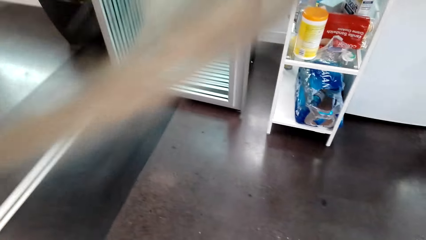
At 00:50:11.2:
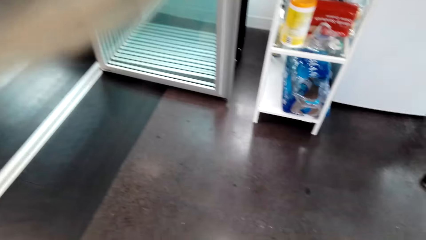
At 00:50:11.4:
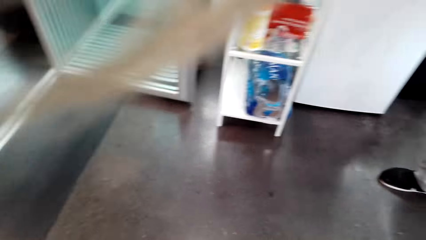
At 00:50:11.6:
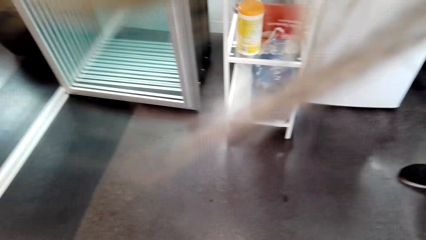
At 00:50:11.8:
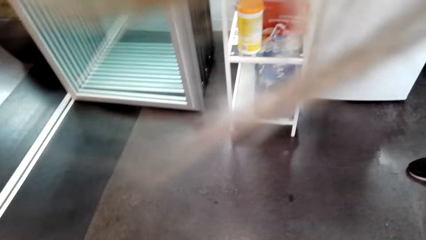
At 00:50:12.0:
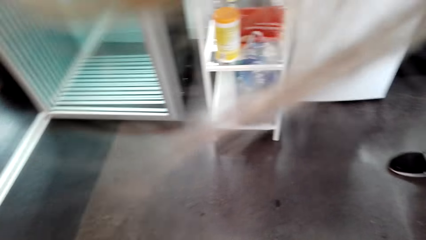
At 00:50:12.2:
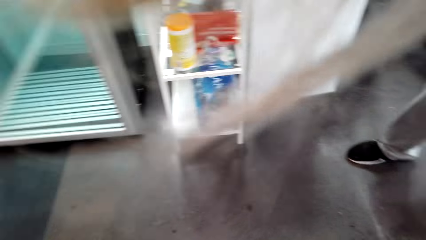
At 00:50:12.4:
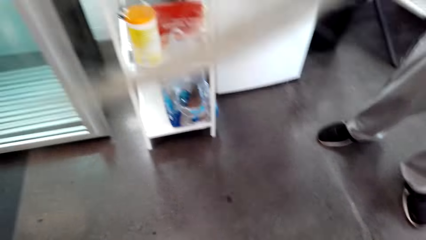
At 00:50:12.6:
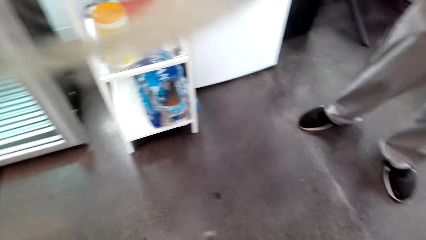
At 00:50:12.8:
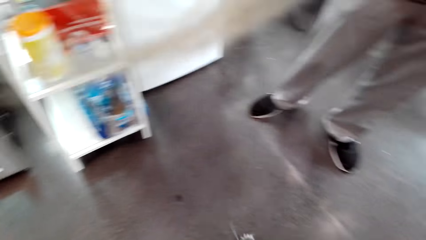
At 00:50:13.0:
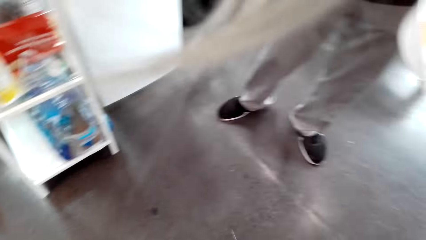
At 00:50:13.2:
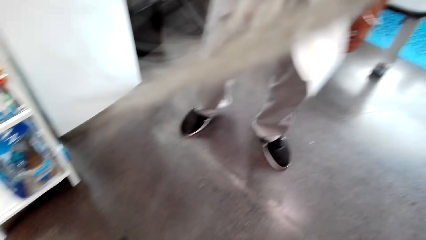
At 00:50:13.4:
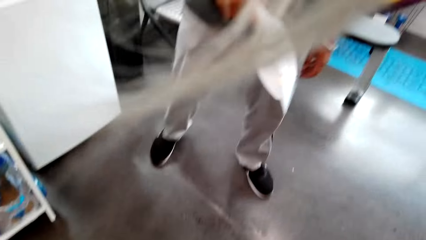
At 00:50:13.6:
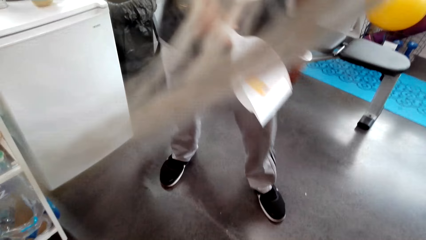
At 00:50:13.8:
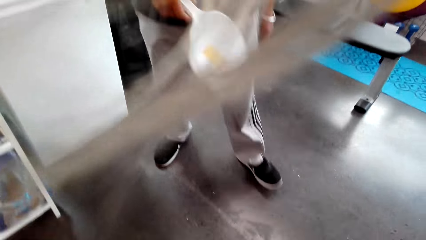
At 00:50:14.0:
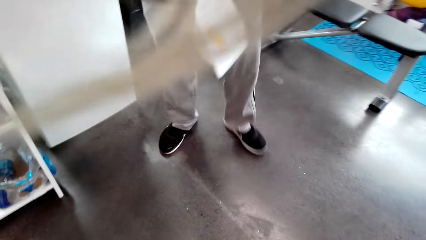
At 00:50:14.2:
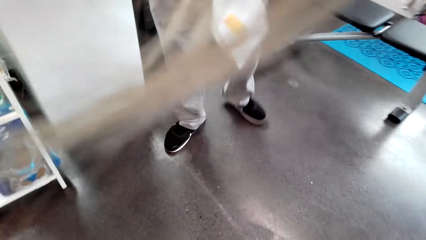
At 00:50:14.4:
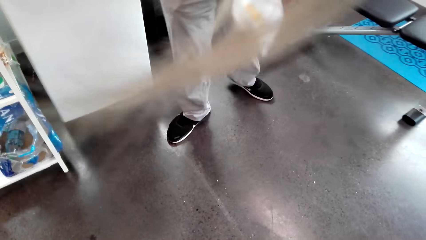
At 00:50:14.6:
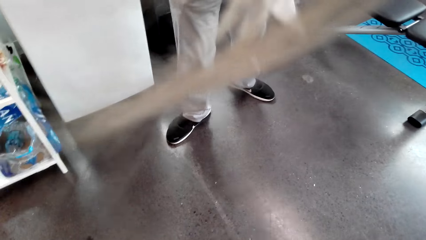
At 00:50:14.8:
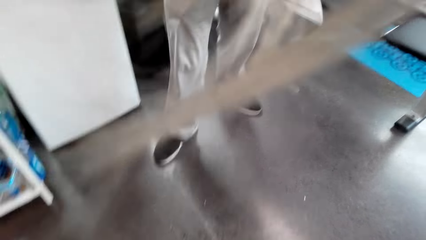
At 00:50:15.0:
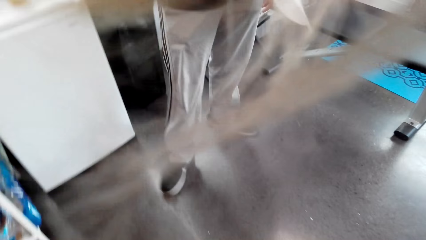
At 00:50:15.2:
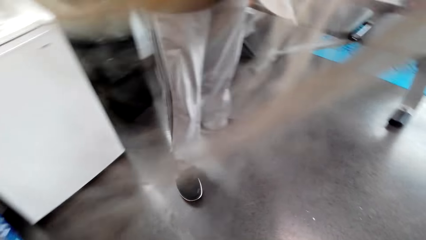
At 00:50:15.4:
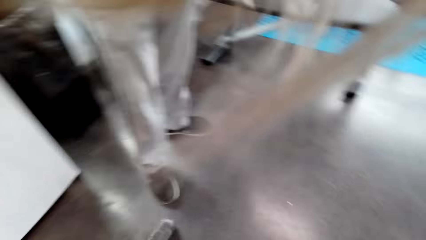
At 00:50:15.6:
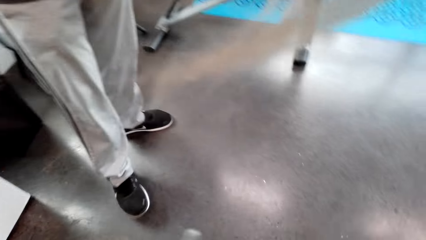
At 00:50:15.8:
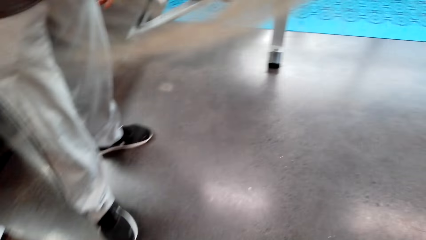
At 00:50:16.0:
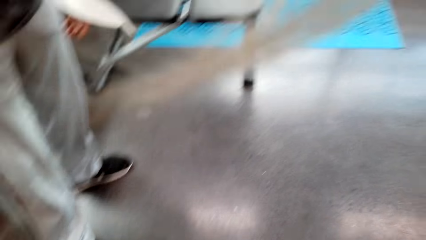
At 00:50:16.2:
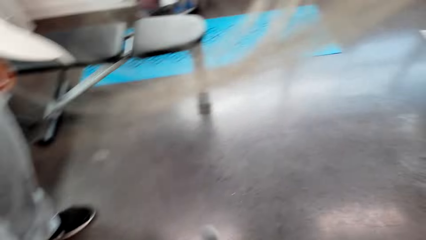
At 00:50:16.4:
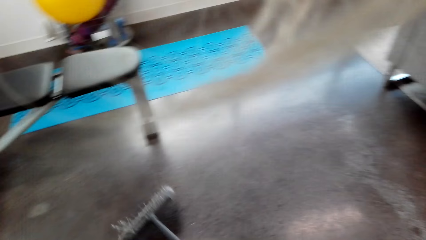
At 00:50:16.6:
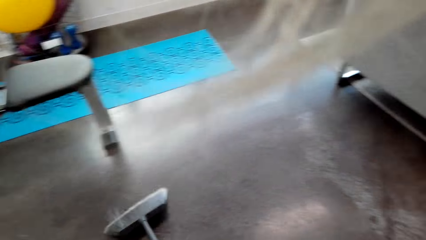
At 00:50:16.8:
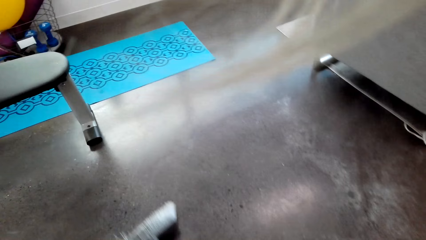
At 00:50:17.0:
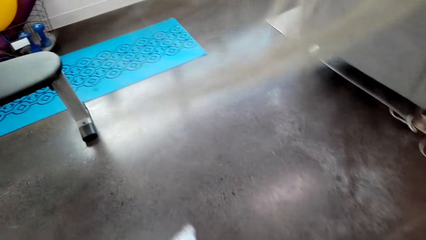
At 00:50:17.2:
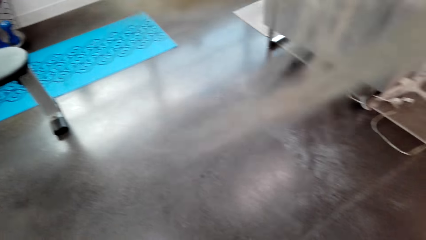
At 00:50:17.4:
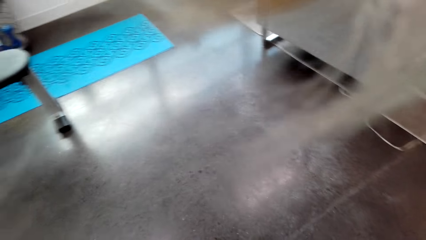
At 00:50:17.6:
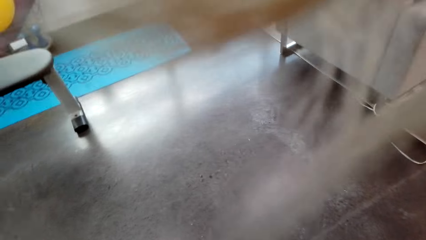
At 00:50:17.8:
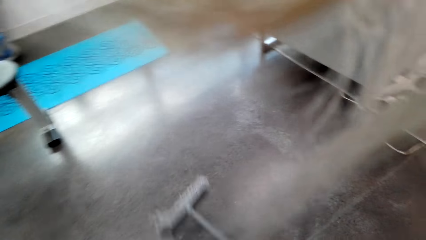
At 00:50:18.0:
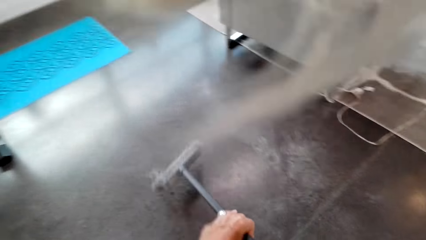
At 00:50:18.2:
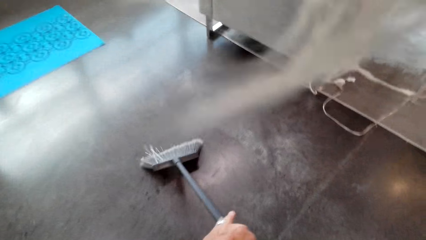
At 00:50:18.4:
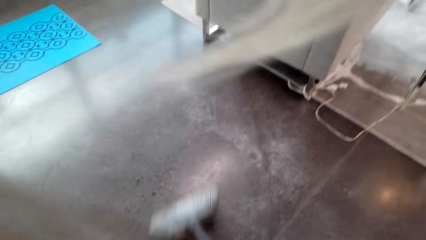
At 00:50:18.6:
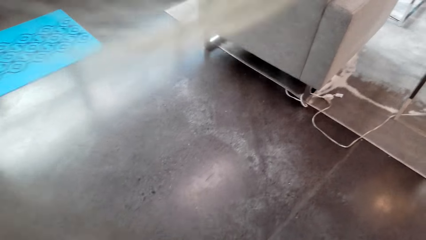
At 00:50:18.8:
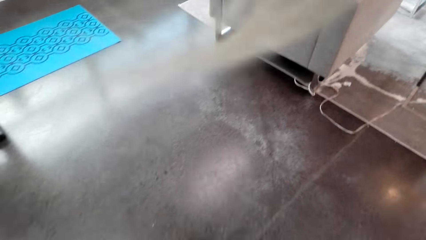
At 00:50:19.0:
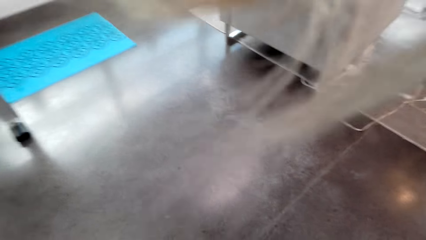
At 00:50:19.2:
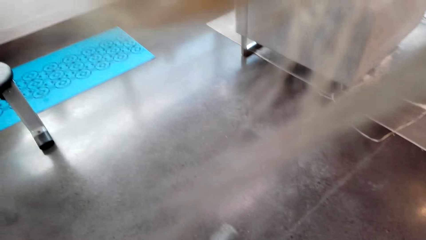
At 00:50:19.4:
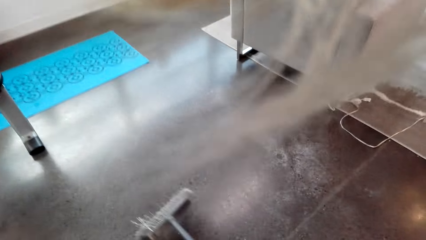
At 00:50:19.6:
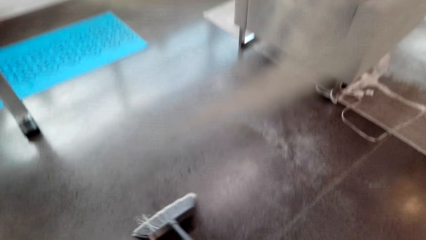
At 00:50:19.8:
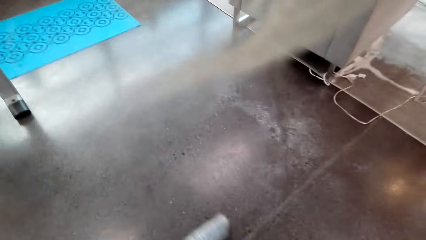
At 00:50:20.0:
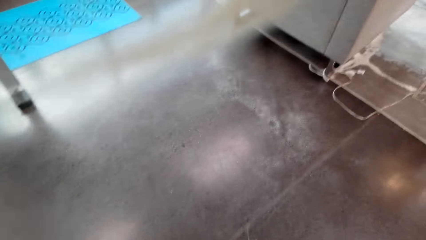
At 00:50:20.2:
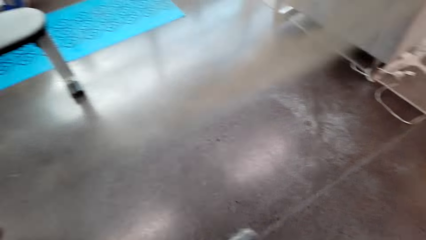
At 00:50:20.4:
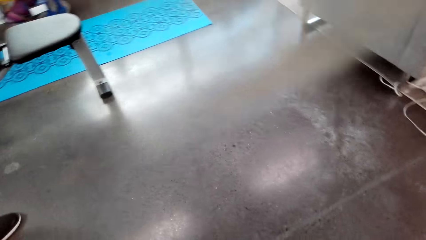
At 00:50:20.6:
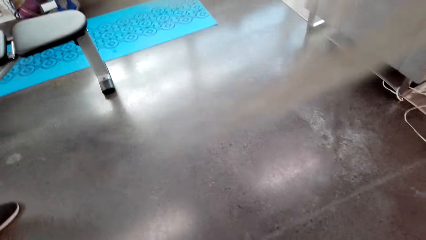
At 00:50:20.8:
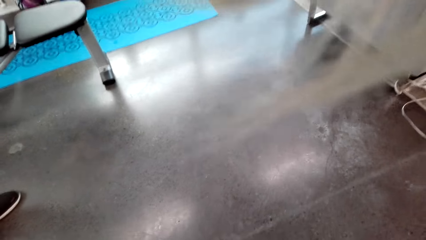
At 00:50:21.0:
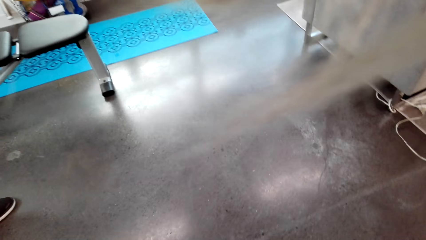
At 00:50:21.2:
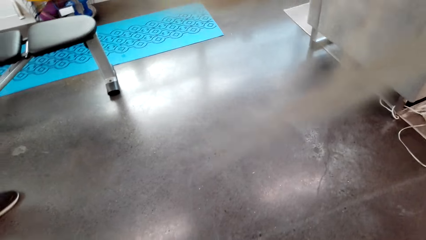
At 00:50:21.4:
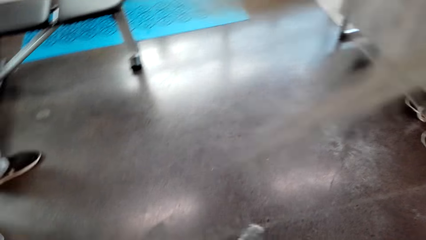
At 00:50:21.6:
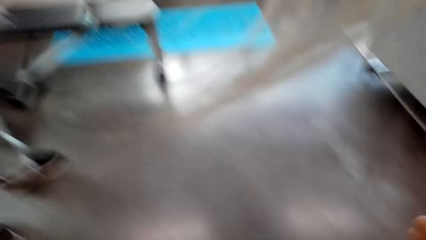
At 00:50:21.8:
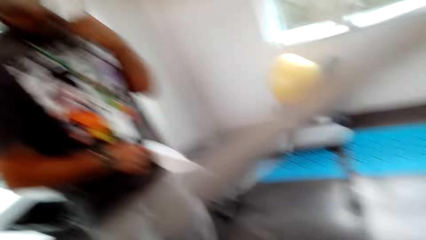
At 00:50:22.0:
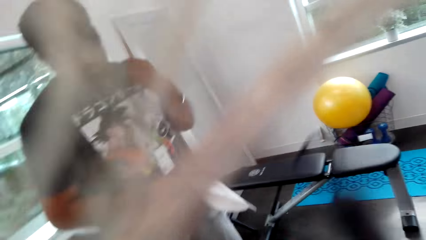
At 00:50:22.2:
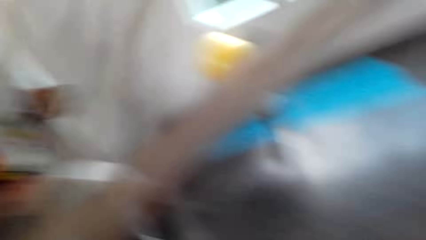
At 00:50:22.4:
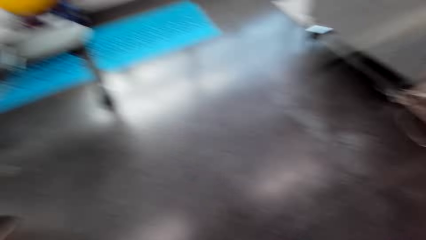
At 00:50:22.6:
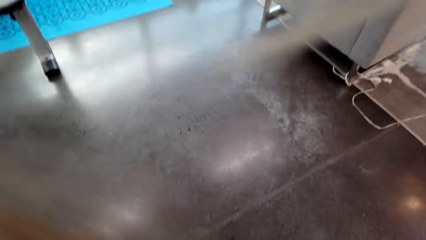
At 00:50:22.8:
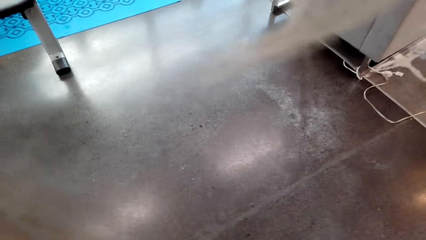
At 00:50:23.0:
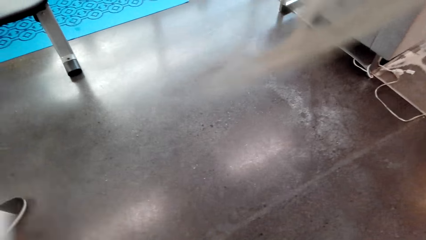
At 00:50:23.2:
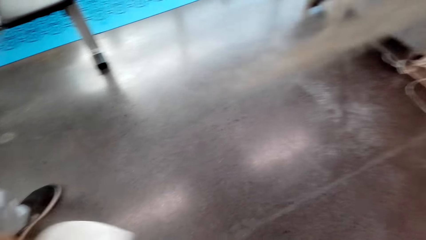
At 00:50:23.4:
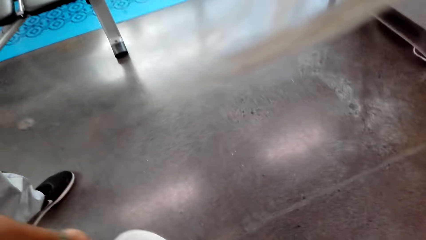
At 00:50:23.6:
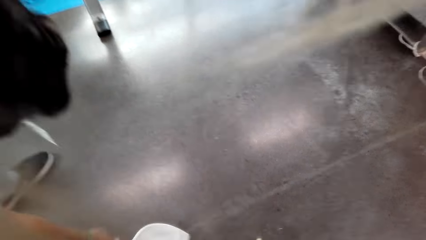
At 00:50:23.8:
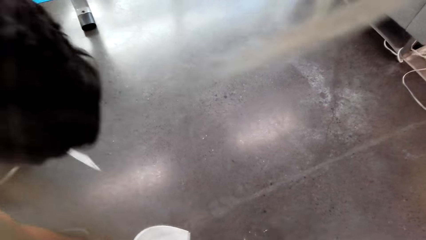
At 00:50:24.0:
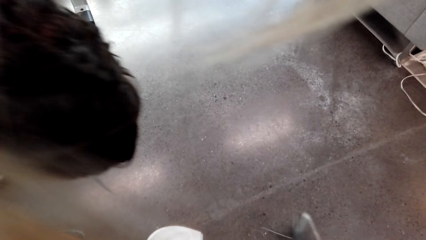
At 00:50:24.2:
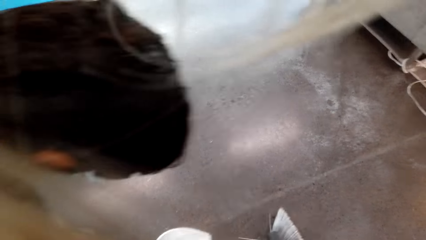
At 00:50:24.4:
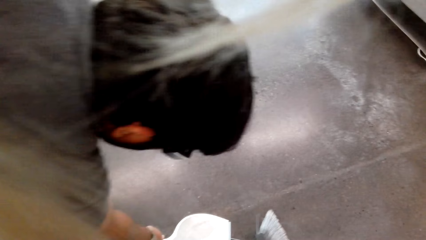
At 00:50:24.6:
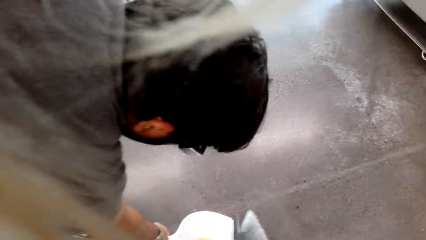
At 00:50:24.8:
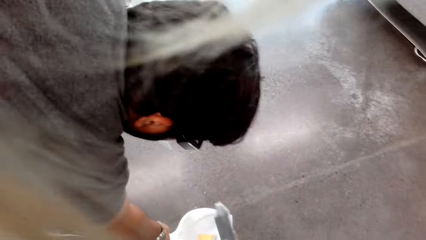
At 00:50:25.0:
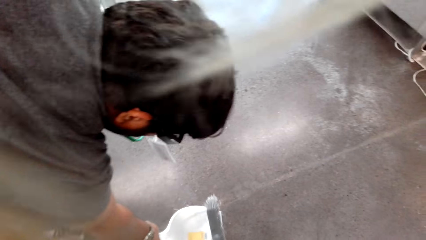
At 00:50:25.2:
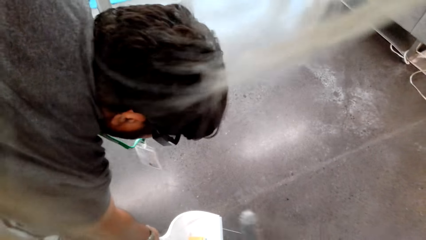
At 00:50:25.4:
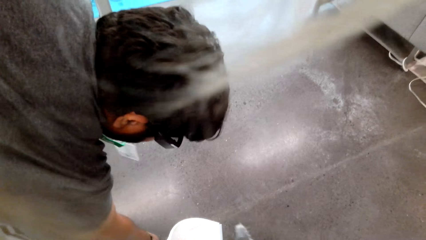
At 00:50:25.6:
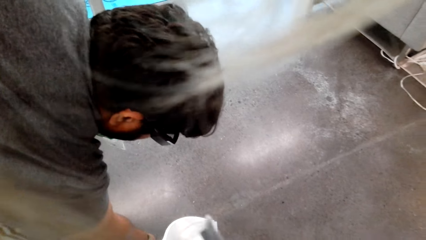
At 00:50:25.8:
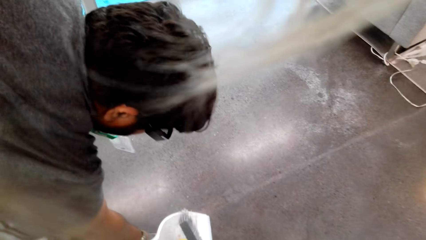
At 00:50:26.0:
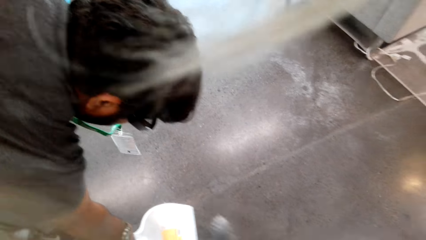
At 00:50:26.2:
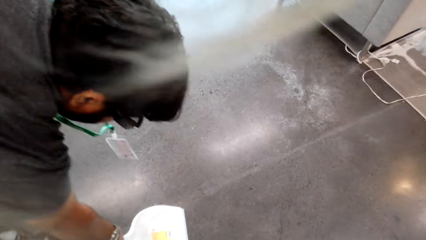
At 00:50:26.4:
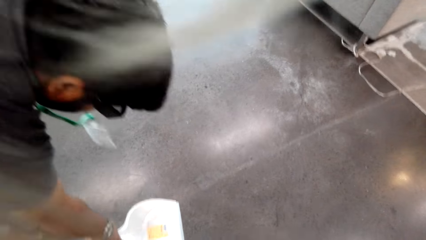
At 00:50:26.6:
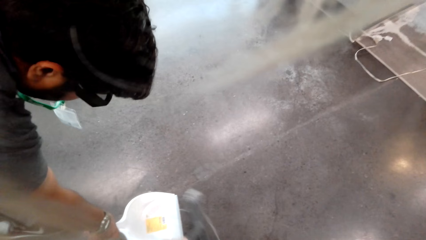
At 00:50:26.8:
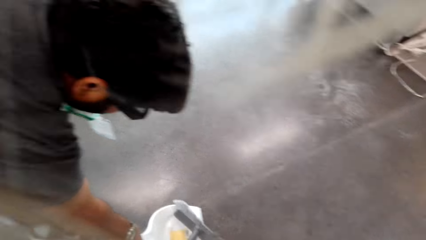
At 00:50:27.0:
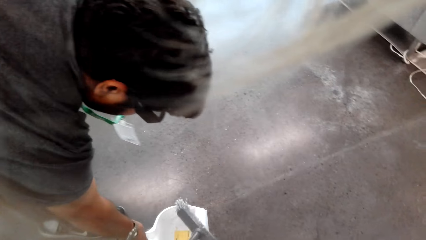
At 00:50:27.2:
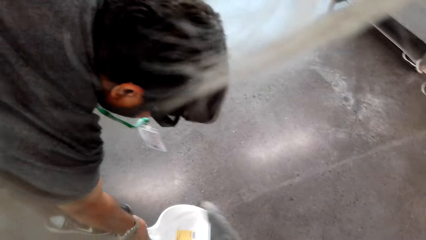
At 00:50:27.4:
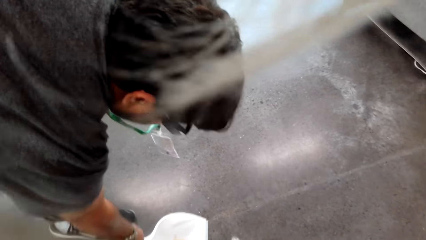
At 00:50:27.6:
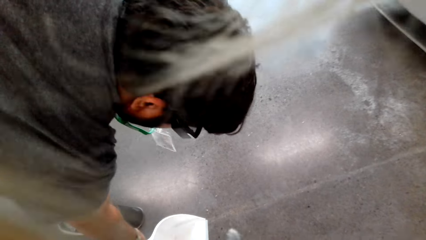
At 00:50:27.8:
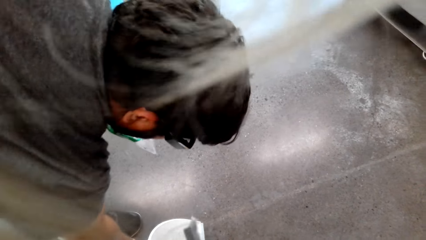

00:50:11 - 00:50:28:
The camera wearer sweeps the floor. A person collects the dirt with the dustpan.
